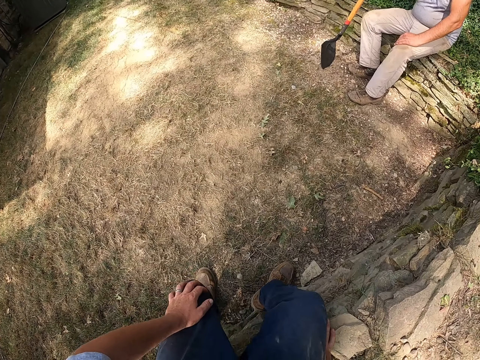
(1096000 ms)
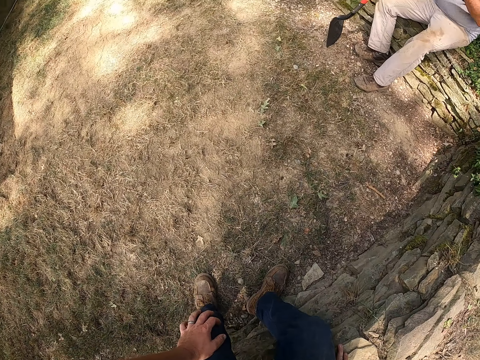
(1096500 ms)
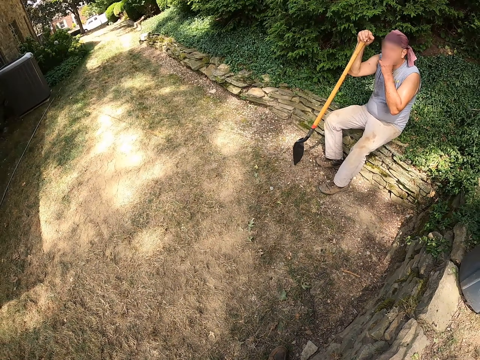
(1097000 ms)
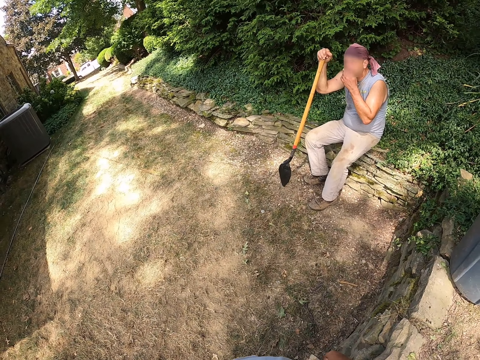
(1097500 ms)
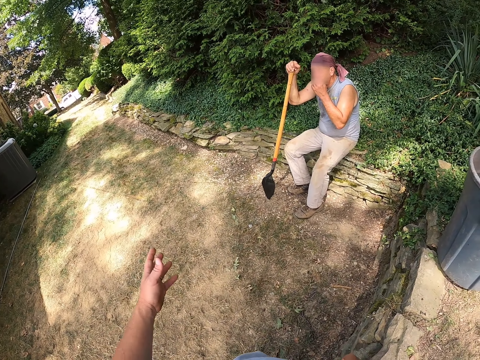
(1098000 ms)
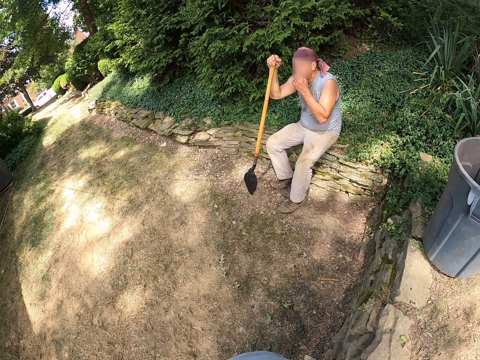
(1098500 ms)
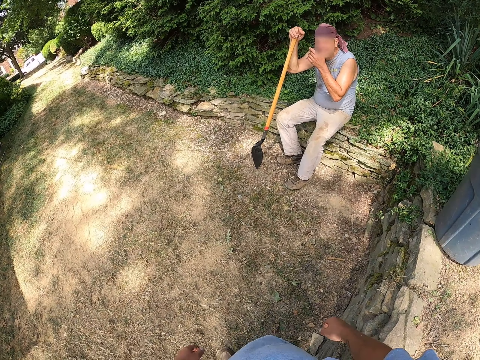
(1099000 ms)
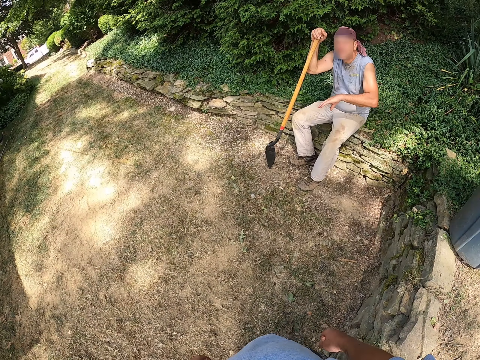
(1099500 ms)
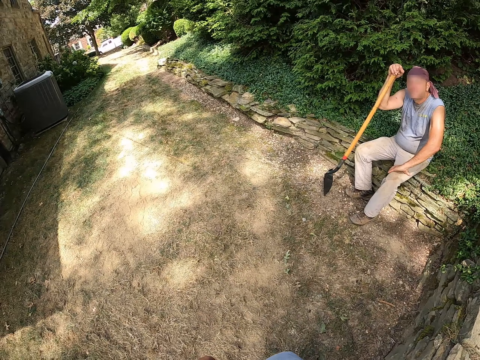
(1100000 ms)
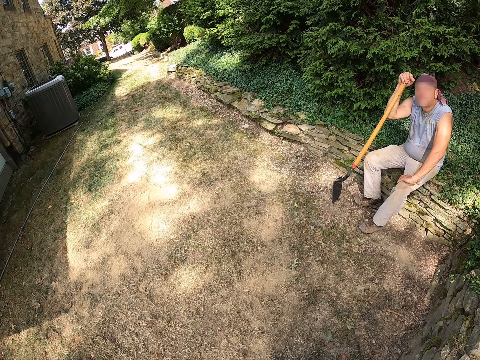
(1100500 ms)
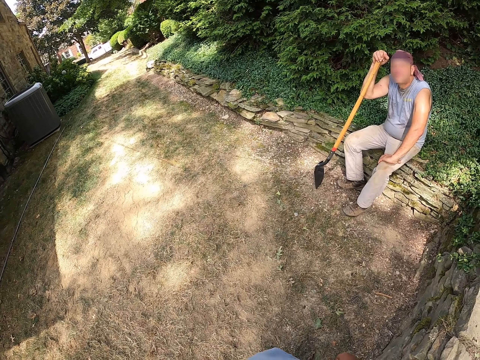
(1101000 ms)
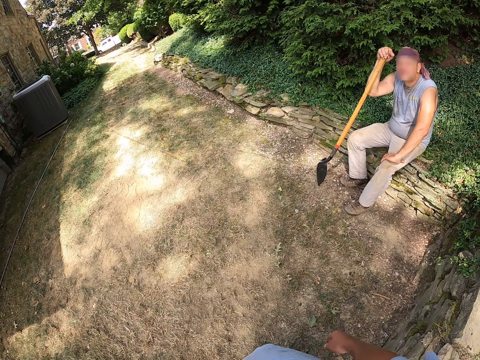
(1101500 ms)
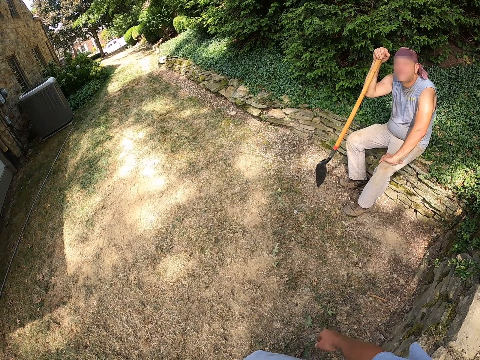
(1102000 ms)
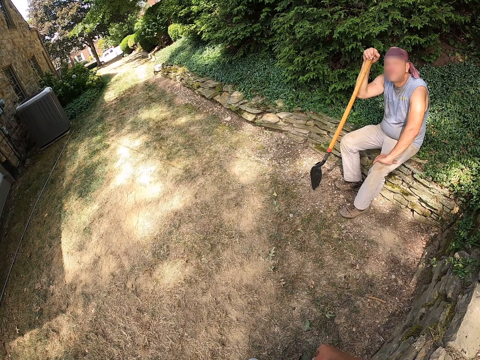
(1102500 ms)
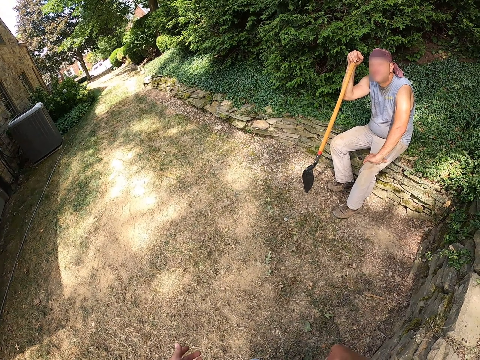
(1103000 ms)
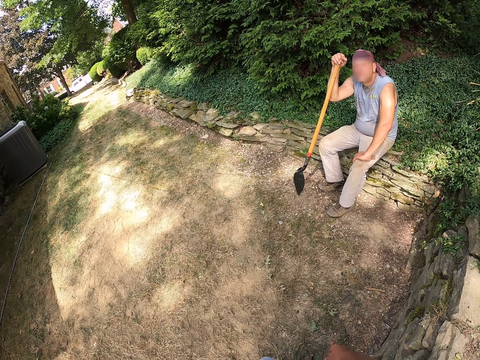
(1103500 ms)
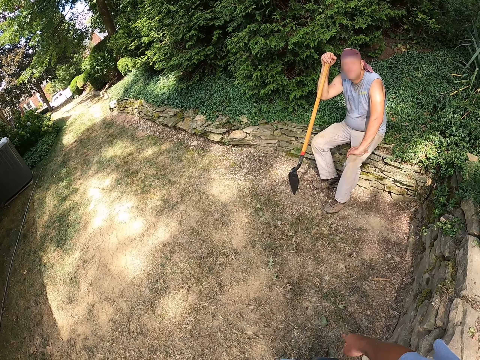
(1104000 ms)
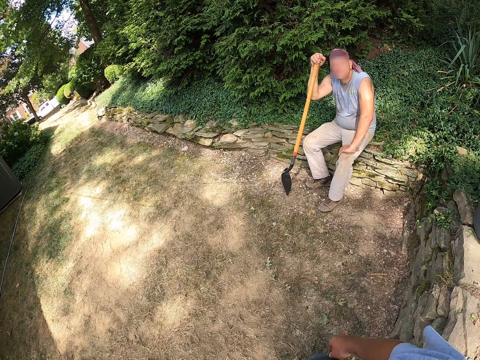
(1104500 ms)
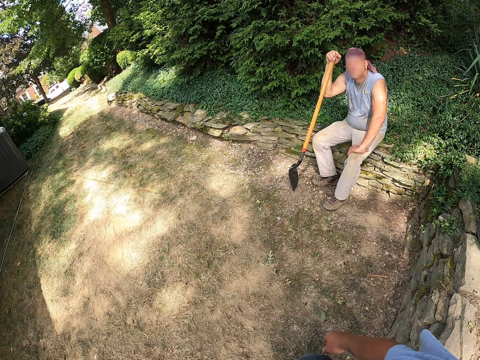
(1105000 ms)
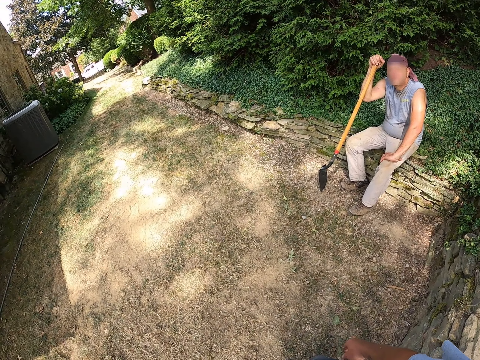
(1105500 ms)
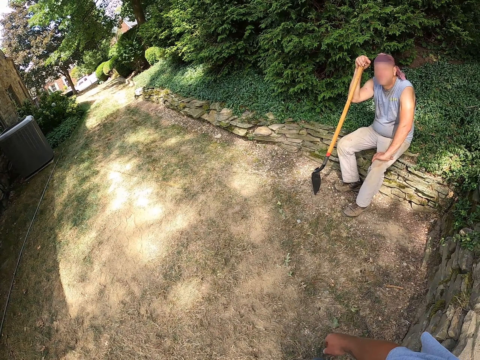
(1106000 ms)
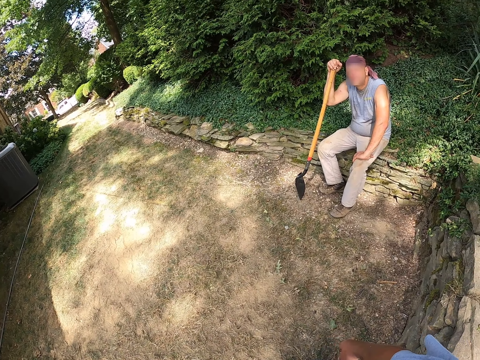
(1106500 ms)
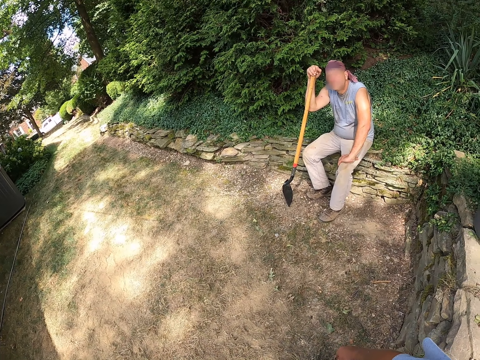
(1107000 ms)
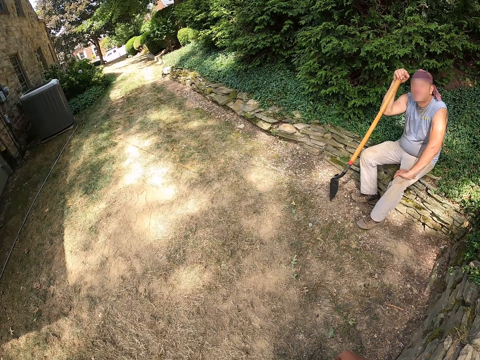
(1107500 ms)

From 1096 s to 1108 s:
A man touches the face. The camera wearer stands up. They move the hand. They look around. They dialogue with the man. They stand outside.

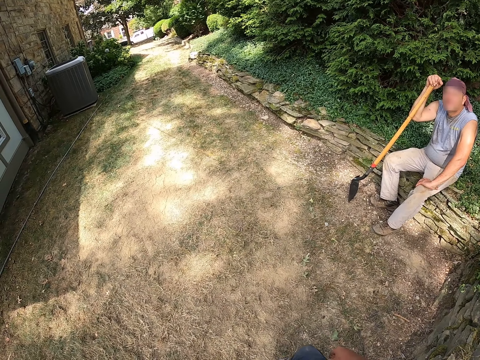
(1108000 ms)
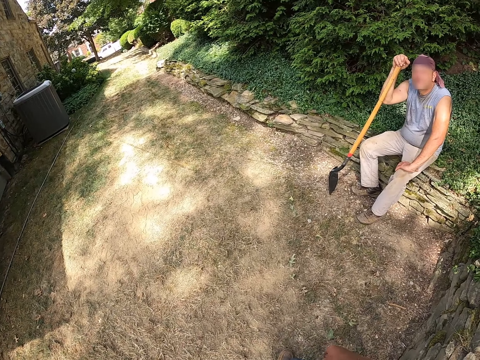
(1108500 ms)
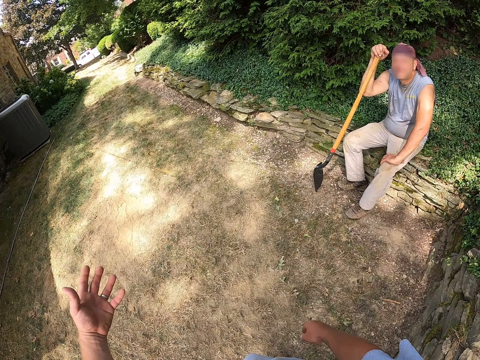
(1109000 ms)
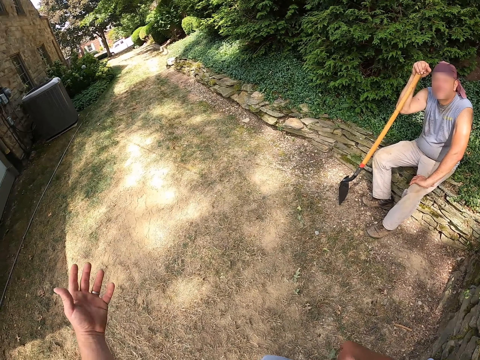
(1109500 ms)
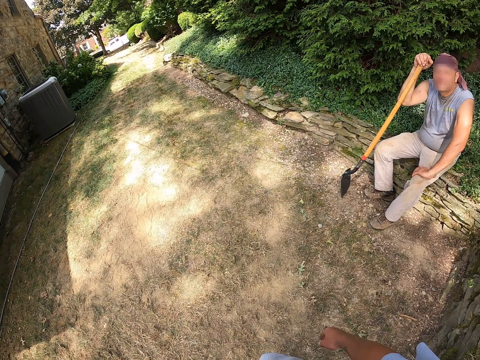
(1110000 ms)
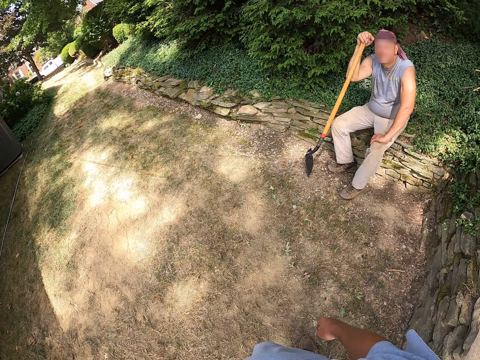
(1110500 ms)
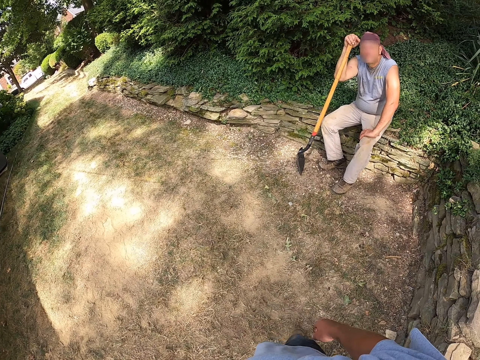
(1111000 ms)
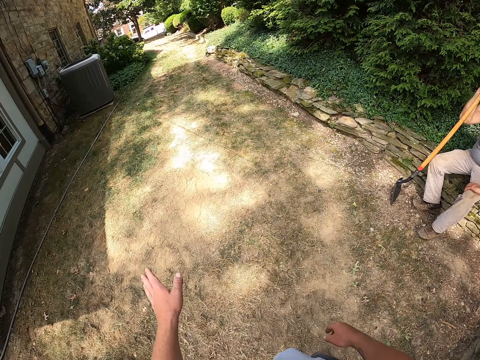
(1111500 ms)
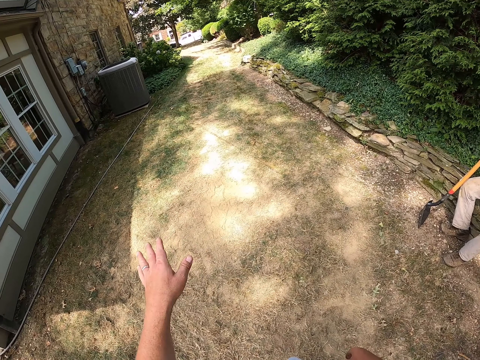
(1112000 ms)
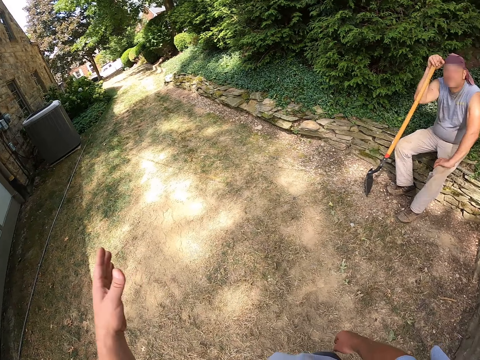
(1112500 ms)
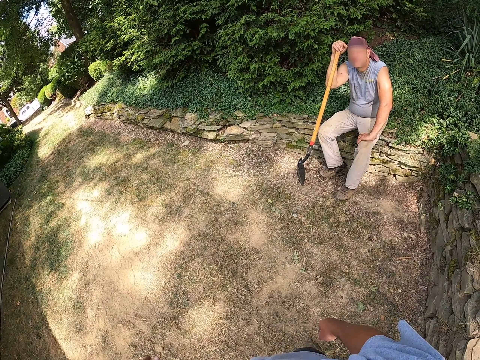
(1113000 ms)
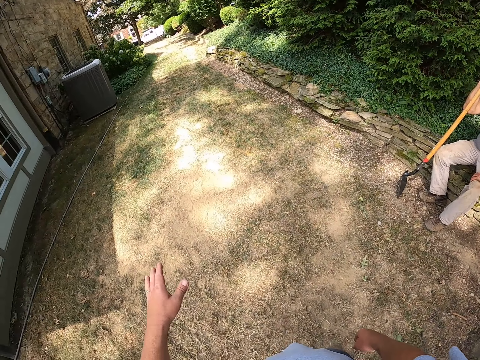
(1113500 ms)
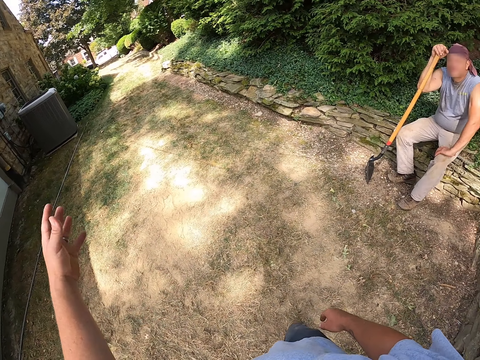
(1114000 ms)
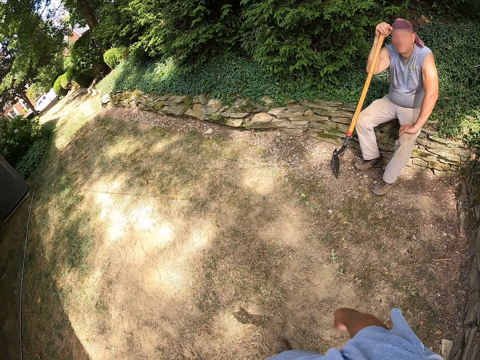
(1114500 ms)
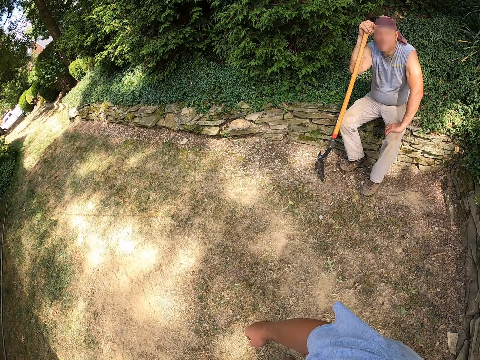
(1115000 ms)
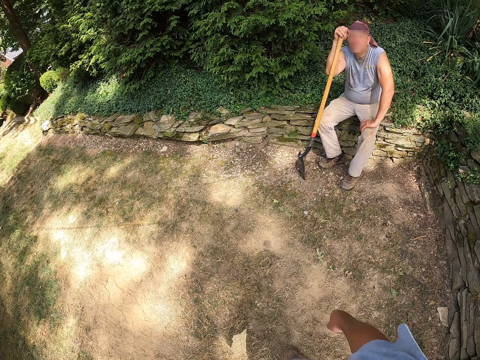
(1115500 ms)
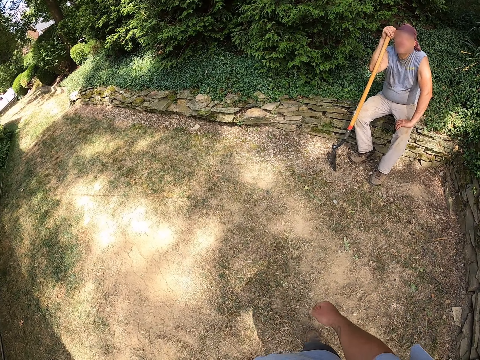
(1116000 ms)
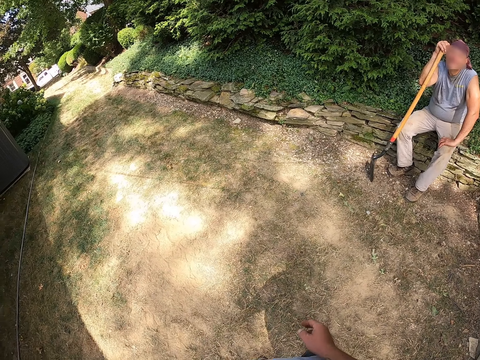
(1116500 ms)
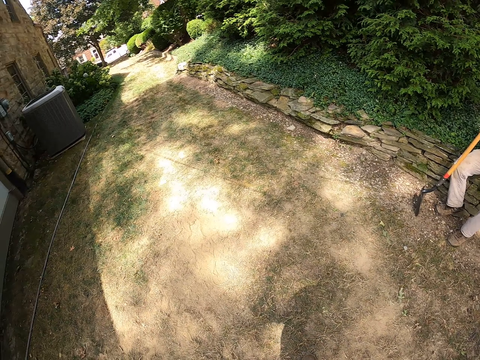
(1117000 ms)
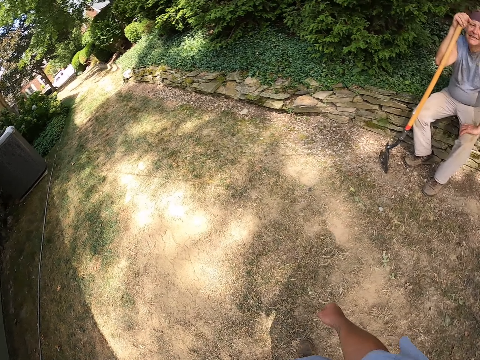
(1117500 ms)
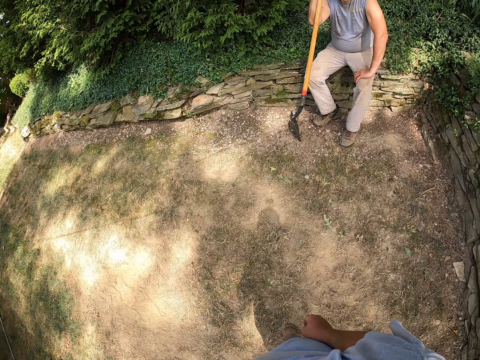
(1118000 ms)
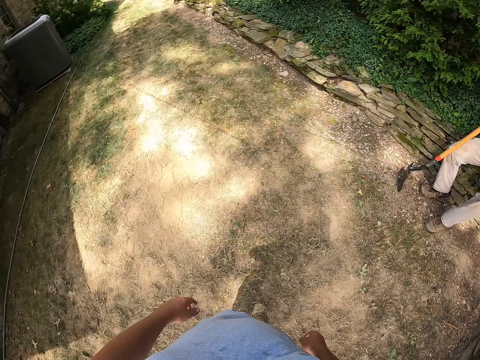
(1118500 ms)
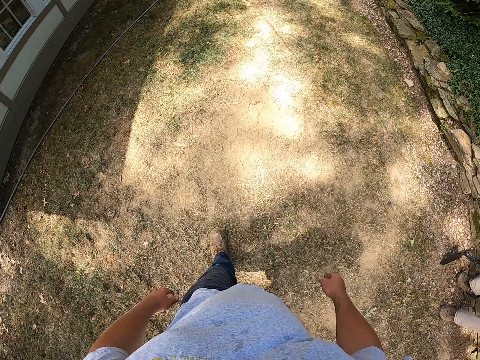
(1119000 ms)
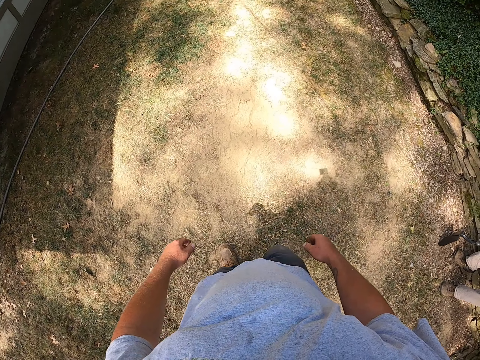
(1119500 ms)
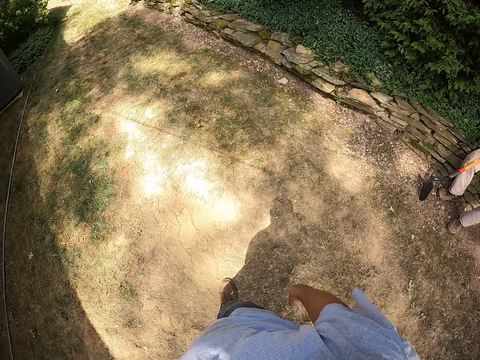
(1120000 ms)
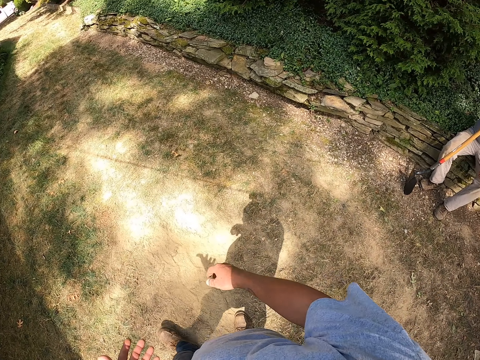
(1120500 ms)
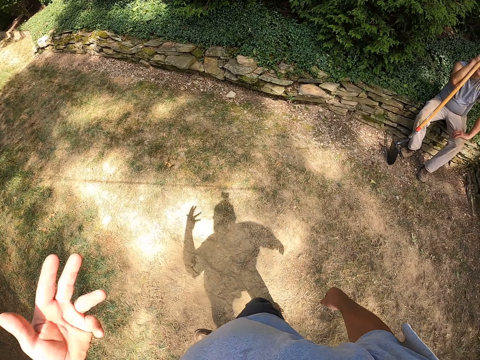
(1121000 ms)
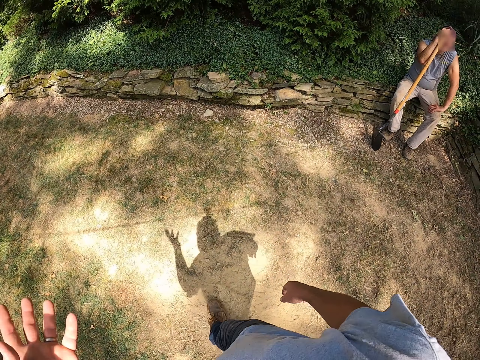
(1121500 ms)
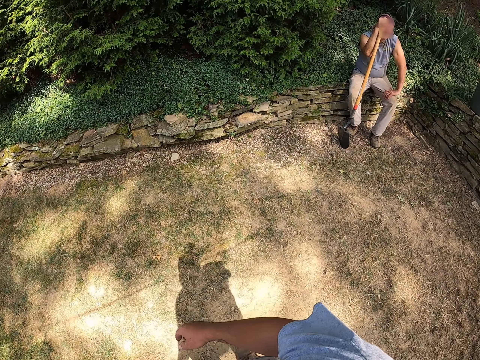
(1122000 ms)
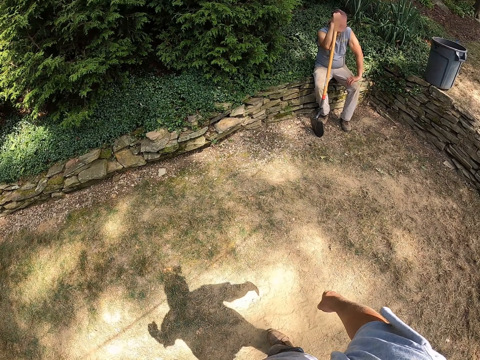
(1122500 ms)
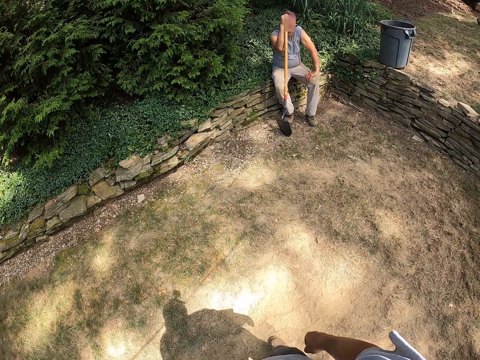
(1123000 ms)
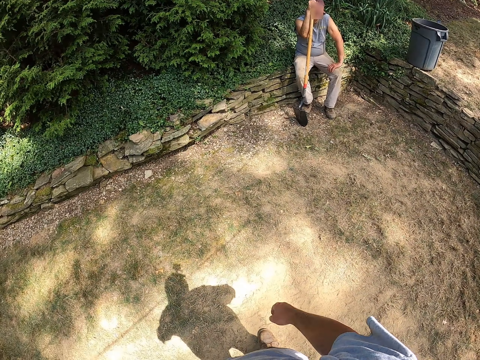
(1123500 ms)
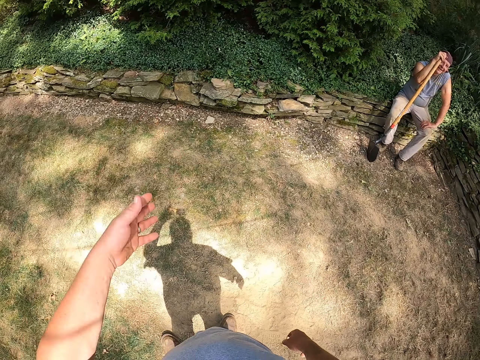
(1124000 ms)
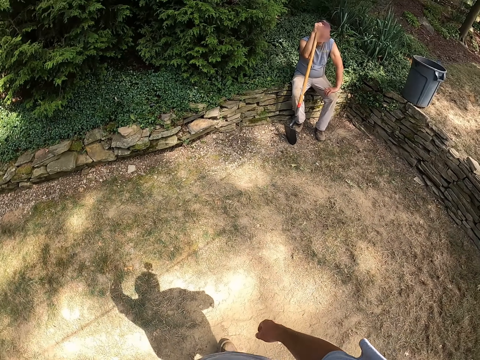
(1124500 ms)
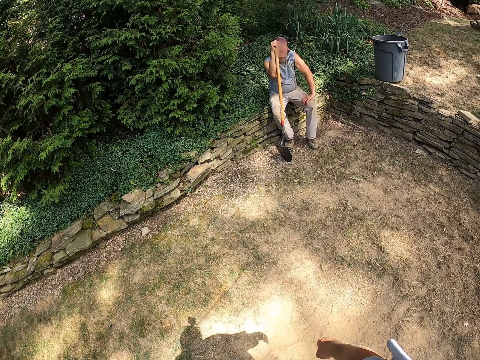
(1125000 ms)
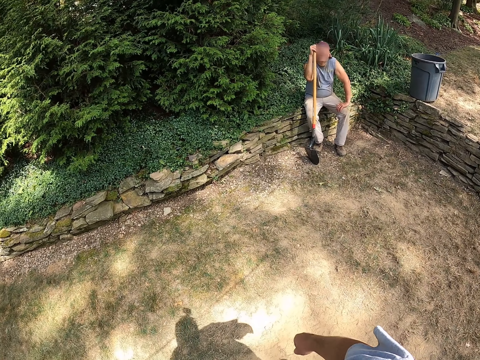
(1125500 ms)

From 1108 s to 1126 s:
The camera wearer moves the hand. They look around. They move the hand. They move the hand again. They walk outside. They look around. They step forward. They move the hand. They look around. They move the hand.
